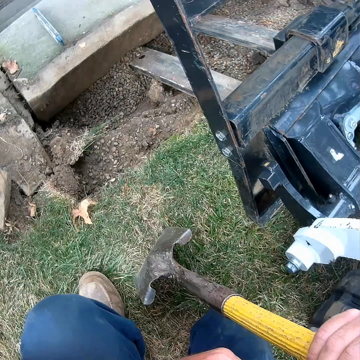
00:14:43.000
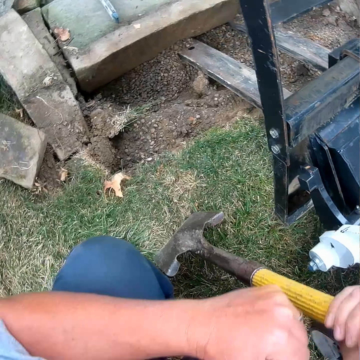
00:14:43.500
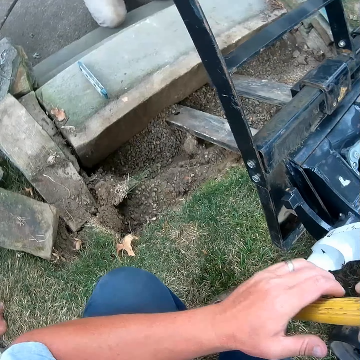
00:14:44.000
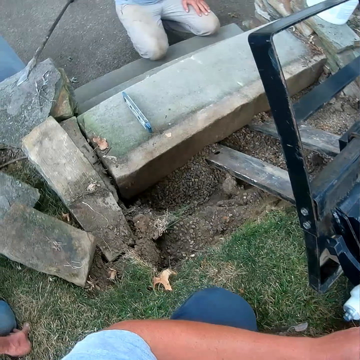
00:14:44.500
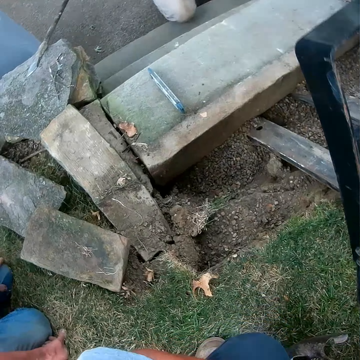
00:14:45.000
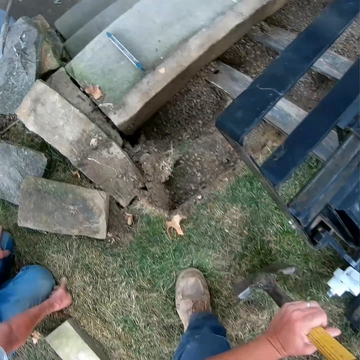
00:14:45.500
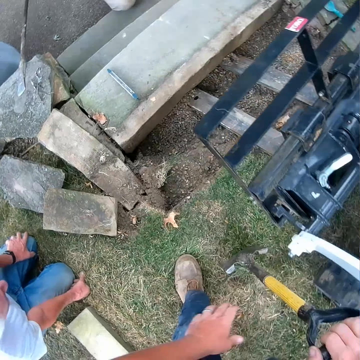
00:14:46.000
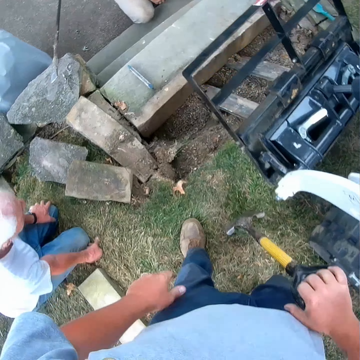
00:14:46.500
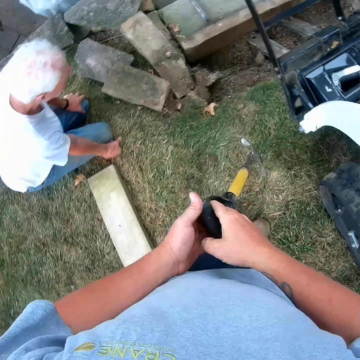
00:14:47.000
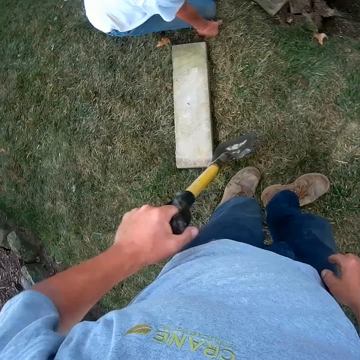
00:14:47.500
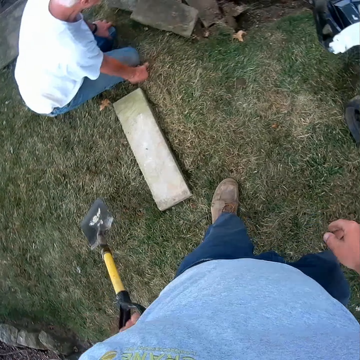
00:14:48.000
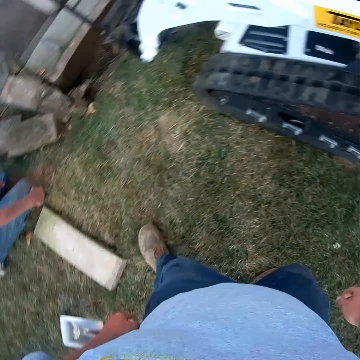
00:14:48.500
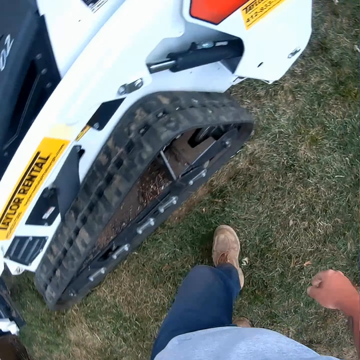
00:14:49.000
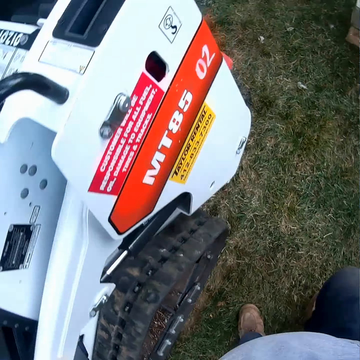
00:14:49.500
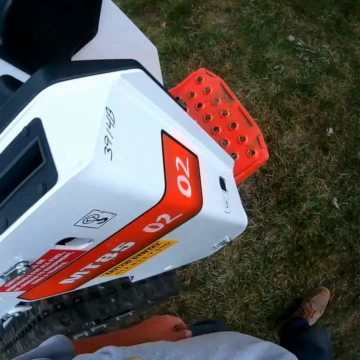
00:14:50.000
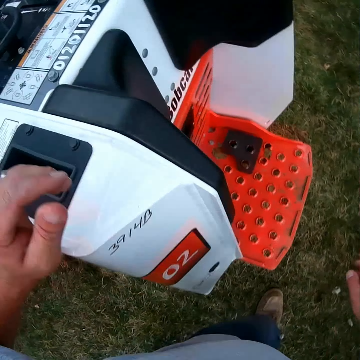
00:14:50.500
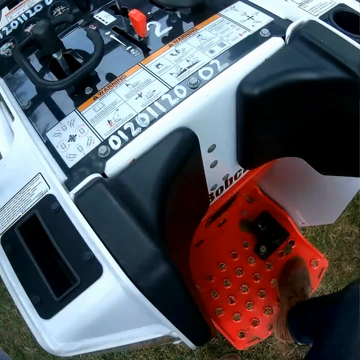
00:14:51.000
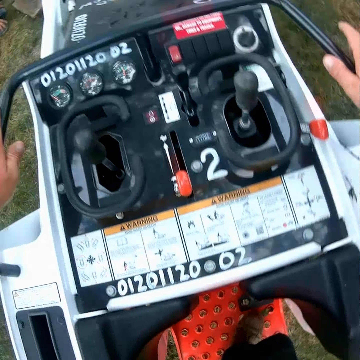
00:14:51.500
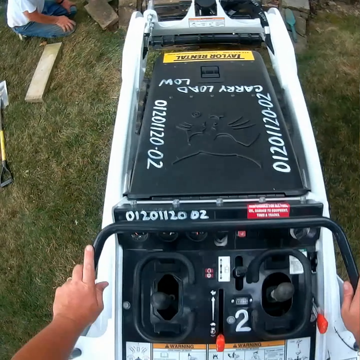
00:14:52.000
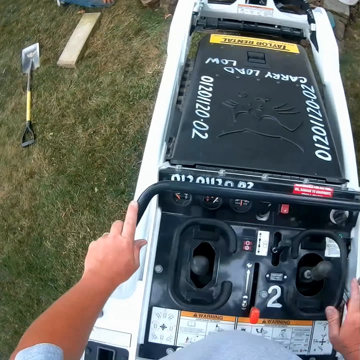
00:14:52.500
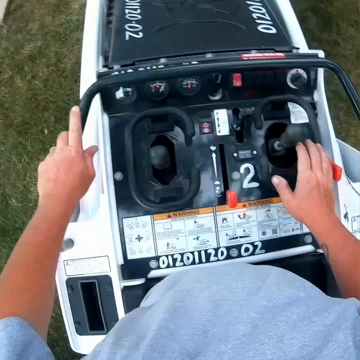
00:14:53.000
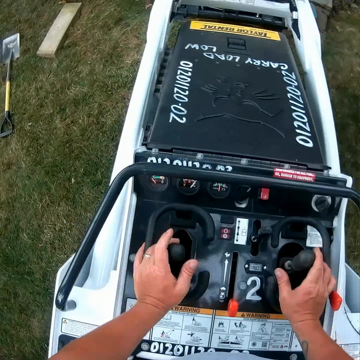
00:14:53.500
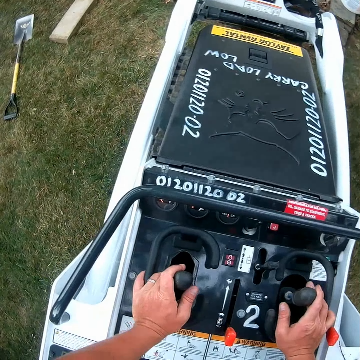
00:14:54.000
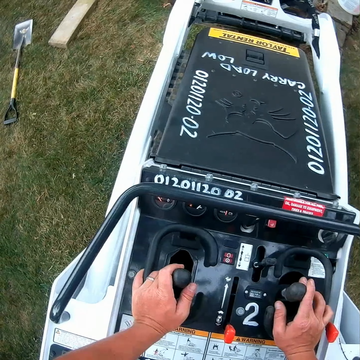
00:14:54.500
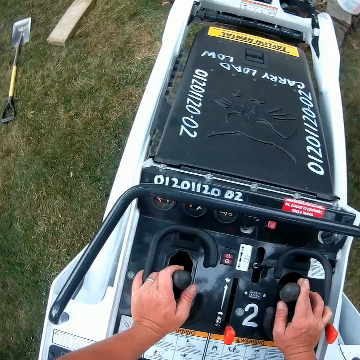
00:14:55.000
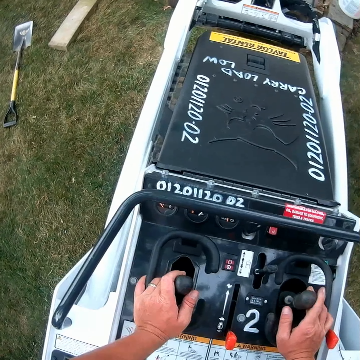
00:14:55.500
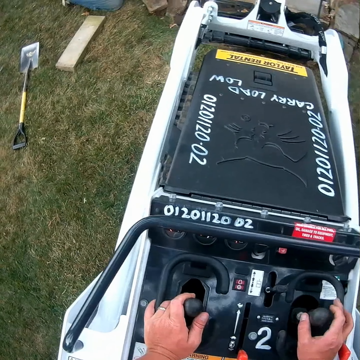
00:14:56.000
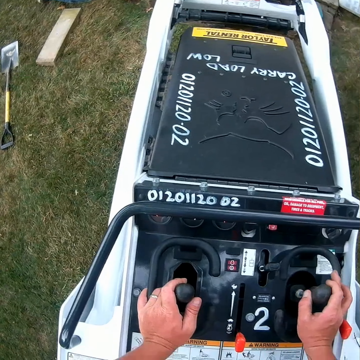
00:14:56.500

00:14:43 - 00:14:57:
A man kneels on the concrete stone. The camera wearer stands up from the ground. A person kneels on the ground. The camera wearer drops the spade on the ground. They walk on the field. They board the tractor. They operate the forklift. They hold the gears.

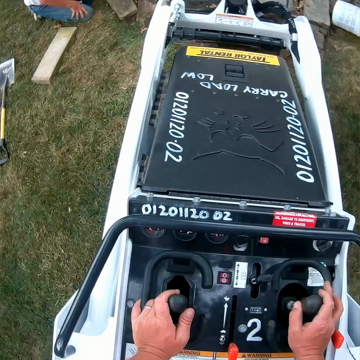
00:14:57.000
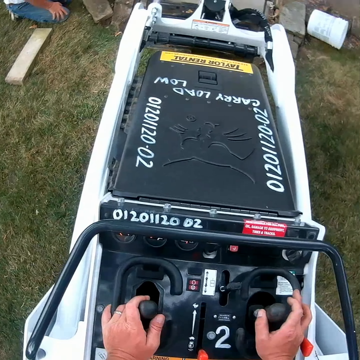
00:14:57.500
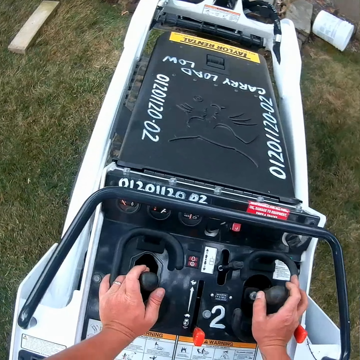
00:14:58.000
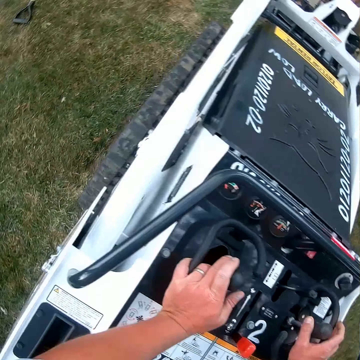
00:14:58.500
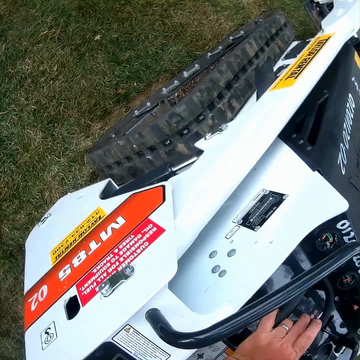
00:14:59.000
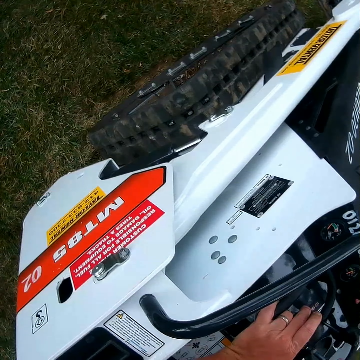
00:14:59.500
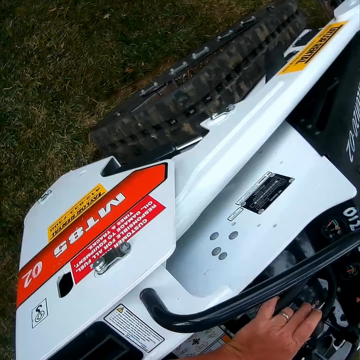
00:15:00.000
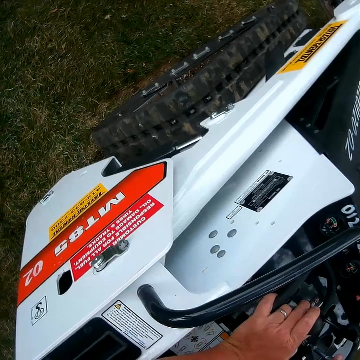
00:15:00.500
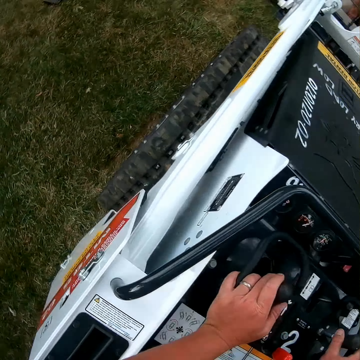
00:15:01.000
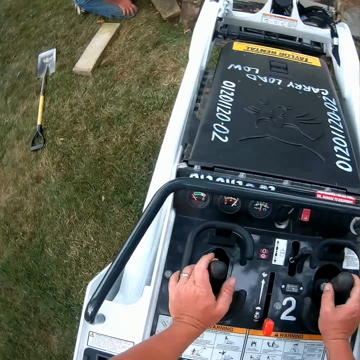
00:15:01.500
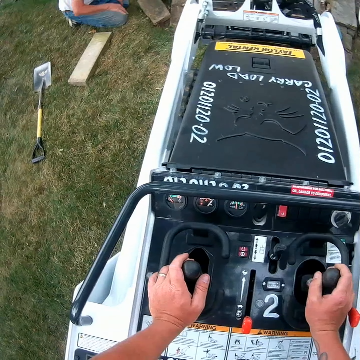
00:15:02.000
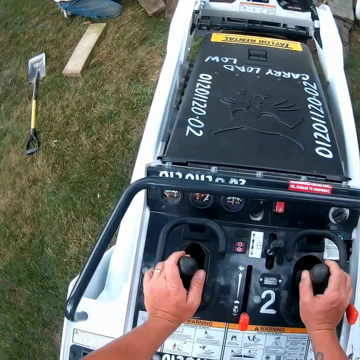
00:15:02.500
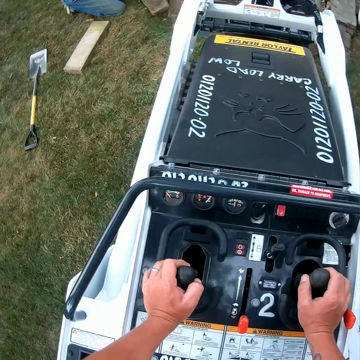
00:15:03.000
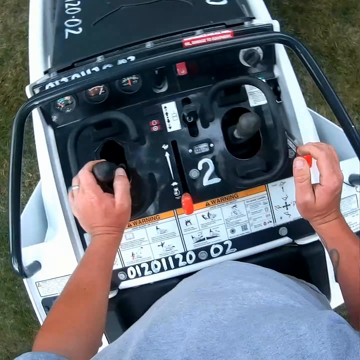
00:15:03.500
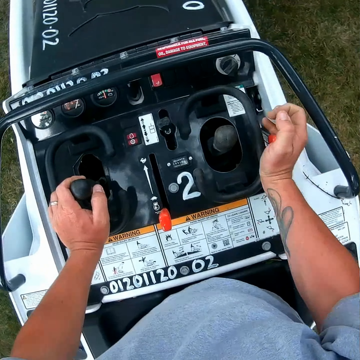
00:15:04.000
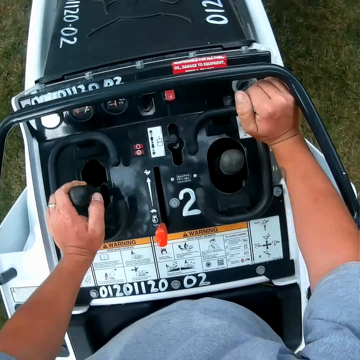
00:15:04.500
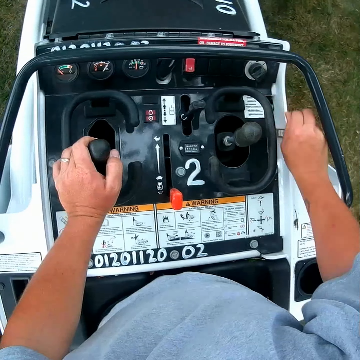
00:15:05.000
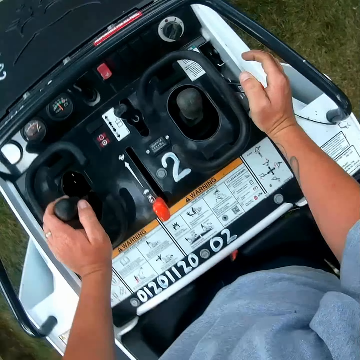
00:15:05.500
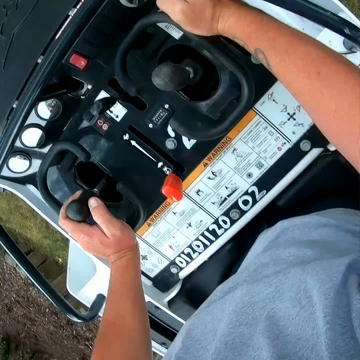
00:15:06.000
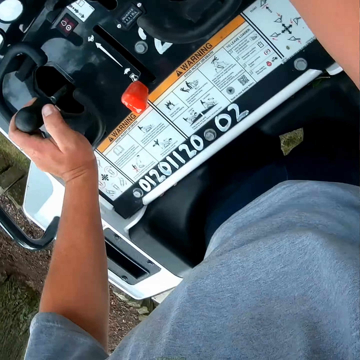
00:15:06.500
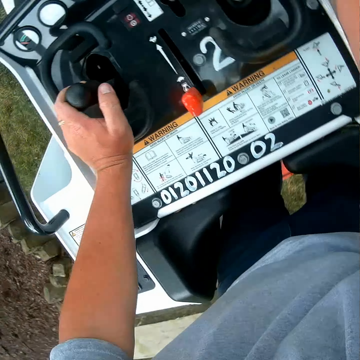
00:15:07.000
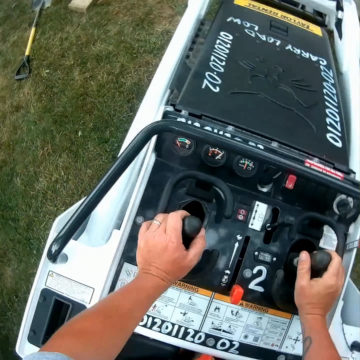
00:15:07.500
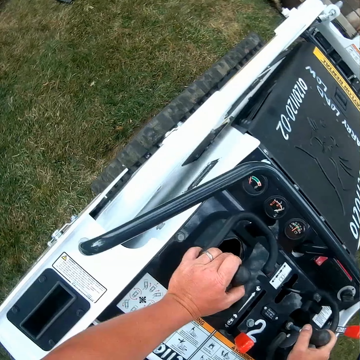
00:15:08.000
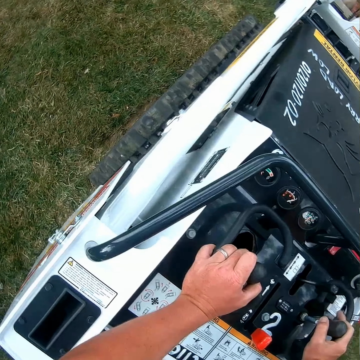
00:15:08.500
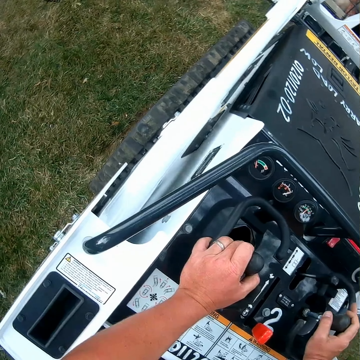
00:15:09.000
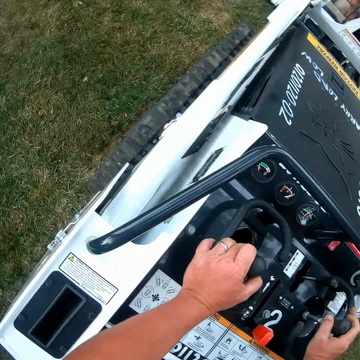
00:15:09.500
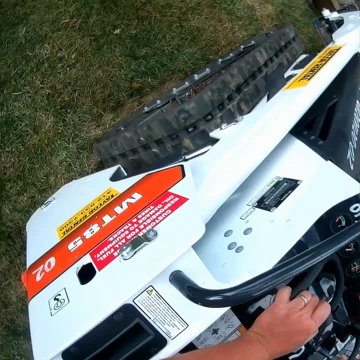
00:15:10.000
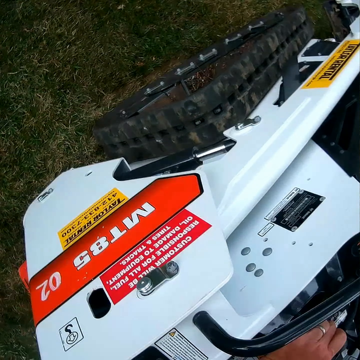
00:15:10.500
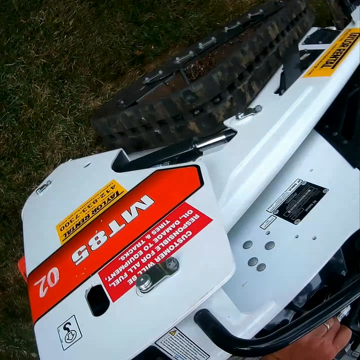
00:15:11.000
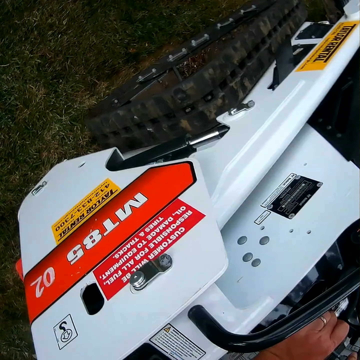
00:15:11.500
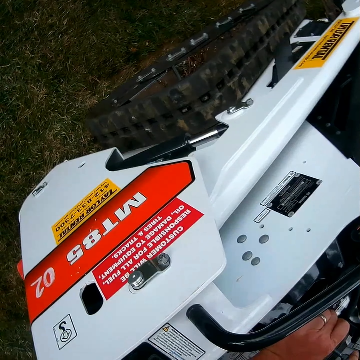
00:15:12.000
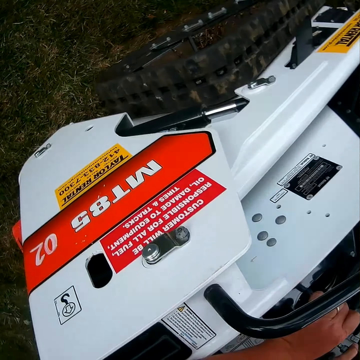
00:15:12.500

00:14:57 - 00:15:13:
The camera wearer looks on the ground. A person kneels on the ground. The camera wearer moves the gear. They pull the handbrake. They look on the ground.

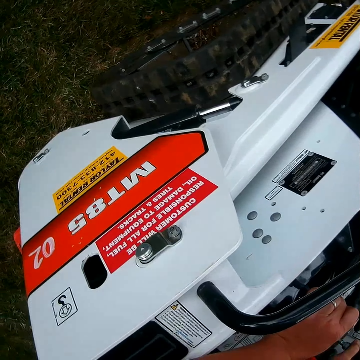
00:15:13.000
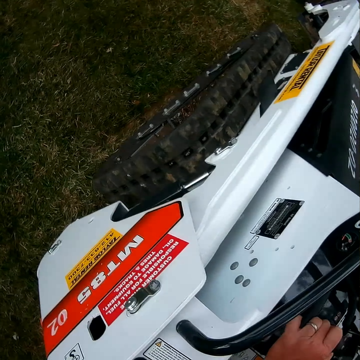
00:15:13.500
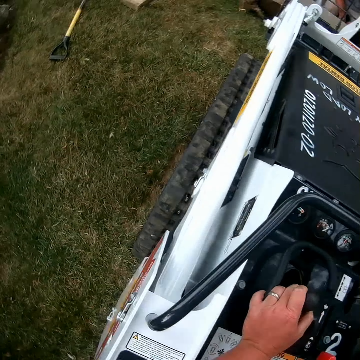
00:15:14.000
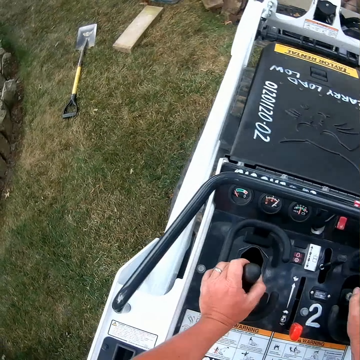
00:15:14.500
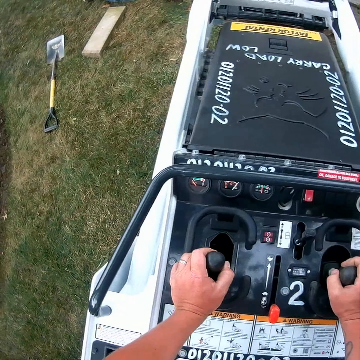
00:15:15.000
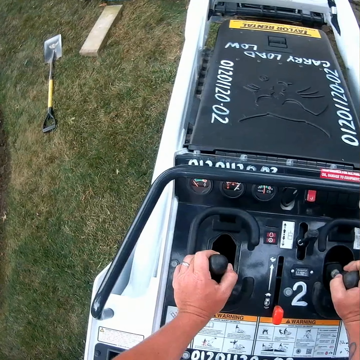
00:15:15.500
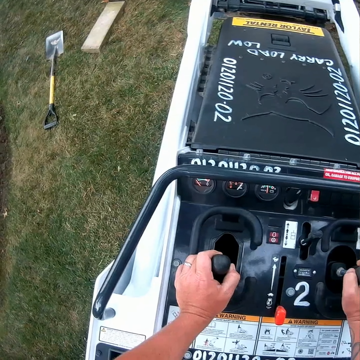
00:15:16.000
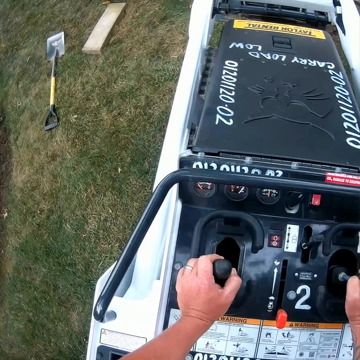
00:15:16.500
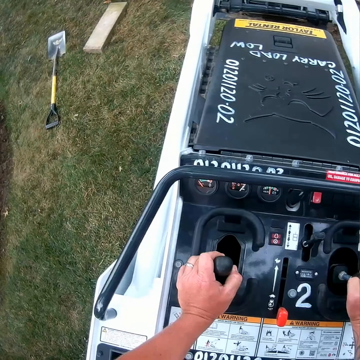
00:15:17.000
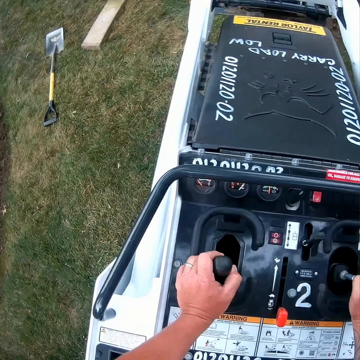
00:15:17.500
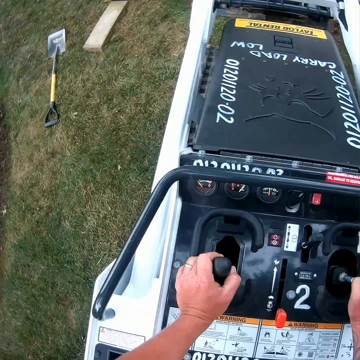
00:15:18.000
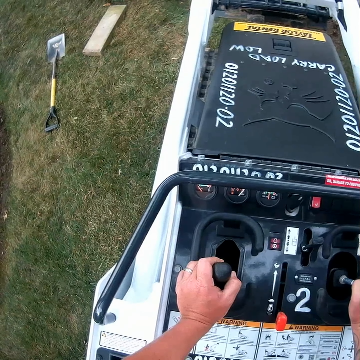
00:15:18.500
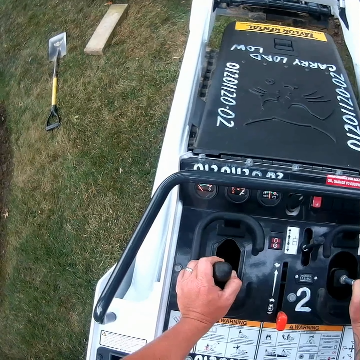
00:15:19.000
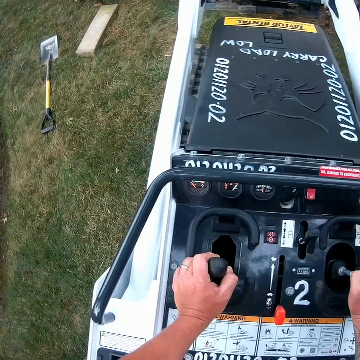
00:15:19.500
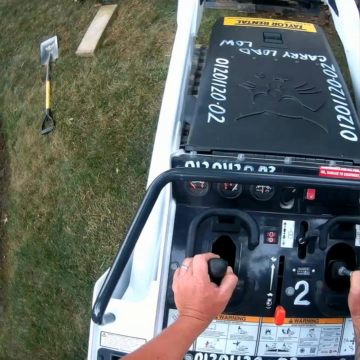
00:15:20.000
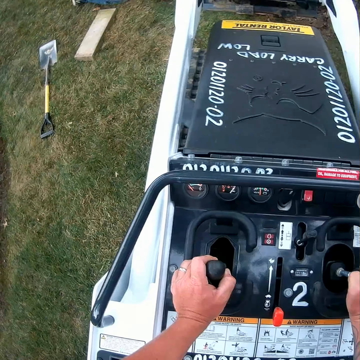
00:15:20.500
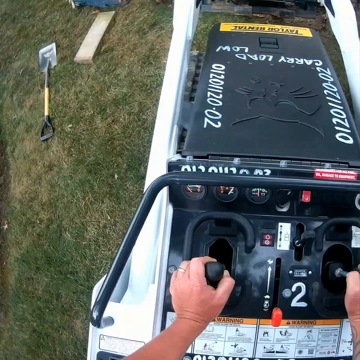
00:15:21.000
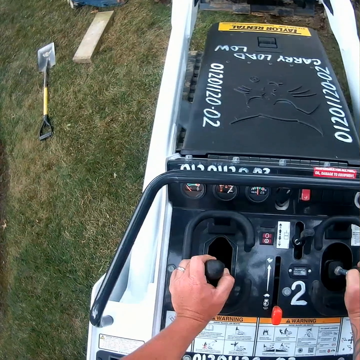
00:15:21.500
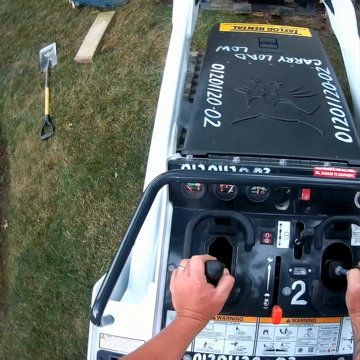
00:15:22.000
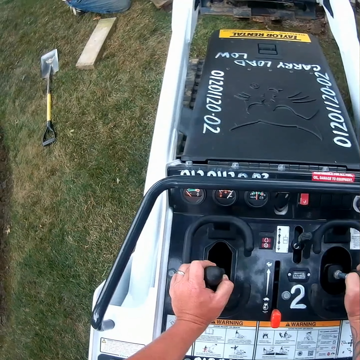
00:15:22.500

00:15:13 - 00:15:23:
The camera wearer rotates the gear.
